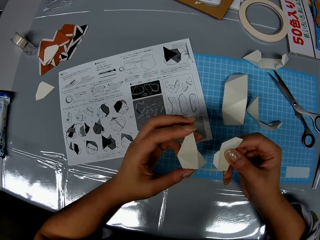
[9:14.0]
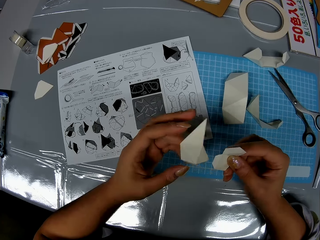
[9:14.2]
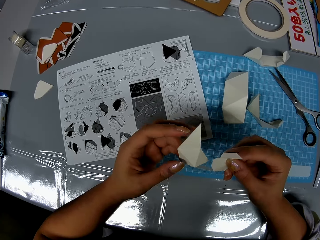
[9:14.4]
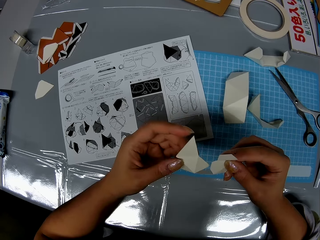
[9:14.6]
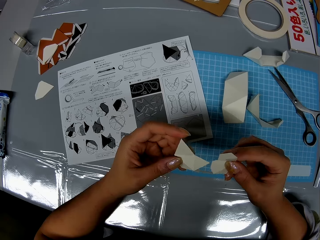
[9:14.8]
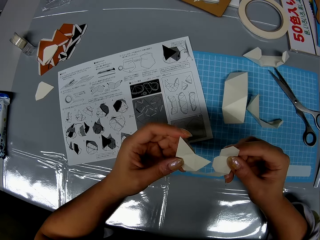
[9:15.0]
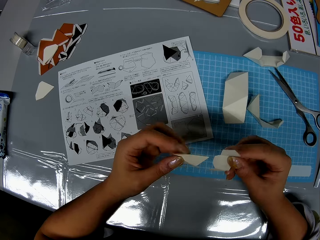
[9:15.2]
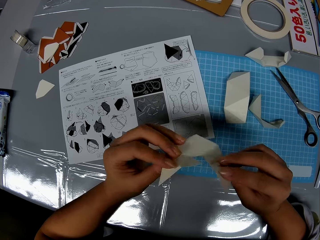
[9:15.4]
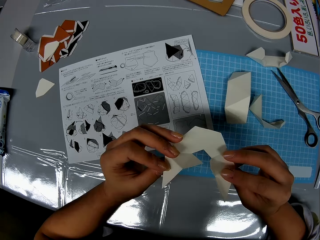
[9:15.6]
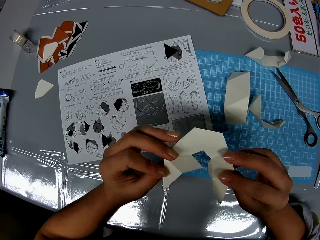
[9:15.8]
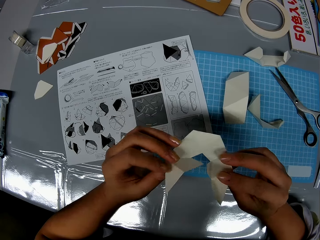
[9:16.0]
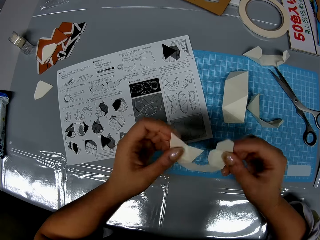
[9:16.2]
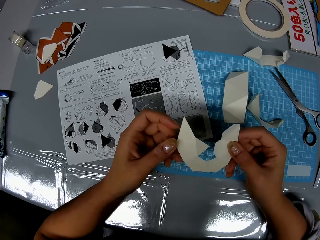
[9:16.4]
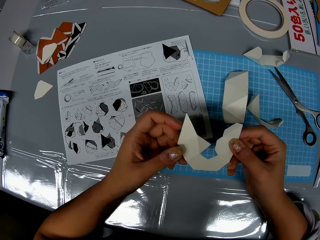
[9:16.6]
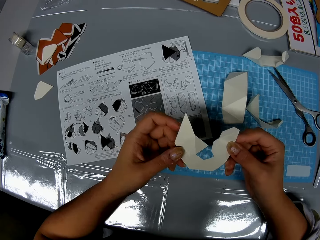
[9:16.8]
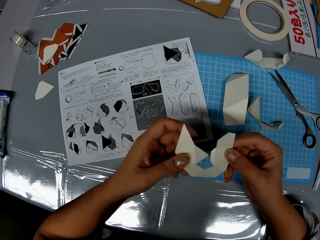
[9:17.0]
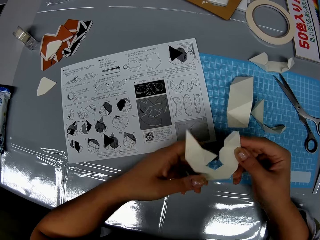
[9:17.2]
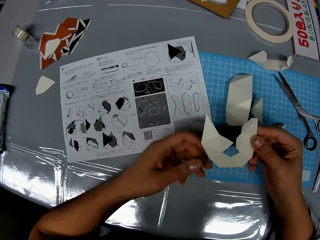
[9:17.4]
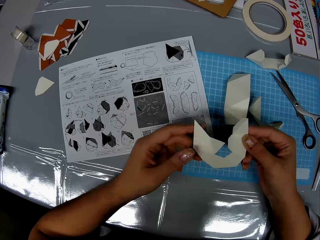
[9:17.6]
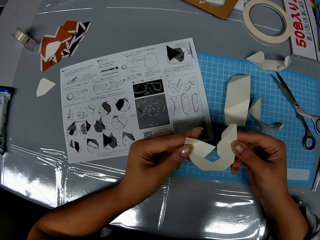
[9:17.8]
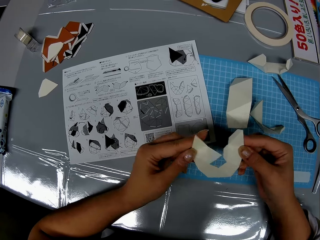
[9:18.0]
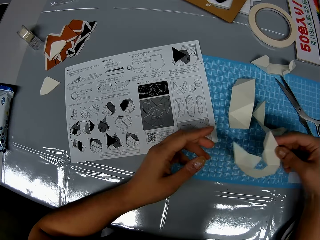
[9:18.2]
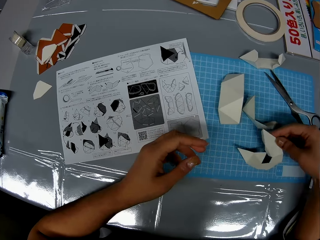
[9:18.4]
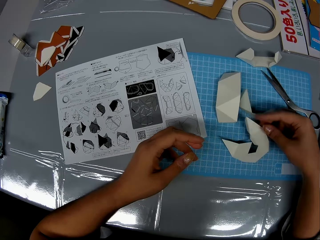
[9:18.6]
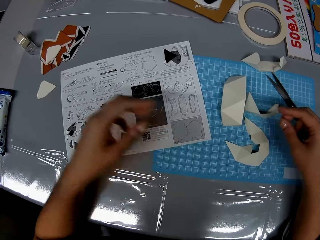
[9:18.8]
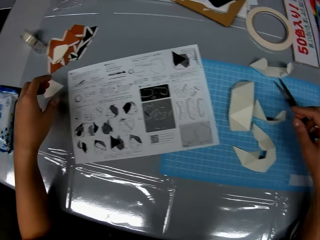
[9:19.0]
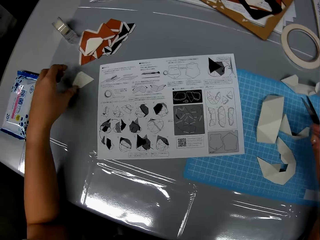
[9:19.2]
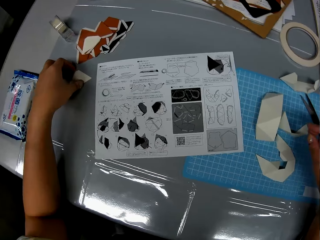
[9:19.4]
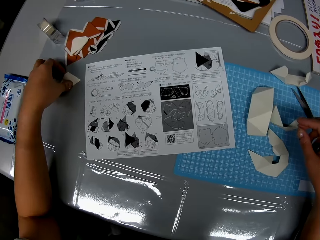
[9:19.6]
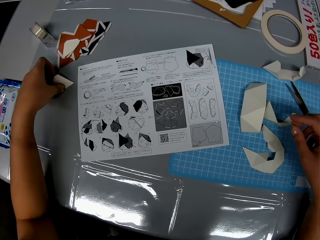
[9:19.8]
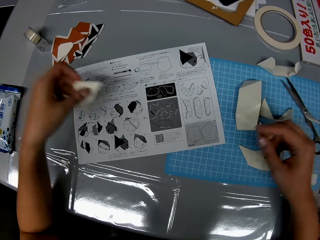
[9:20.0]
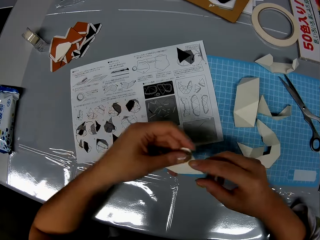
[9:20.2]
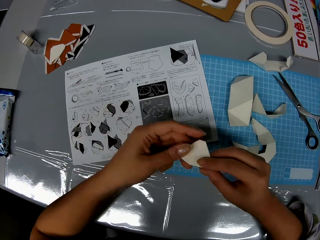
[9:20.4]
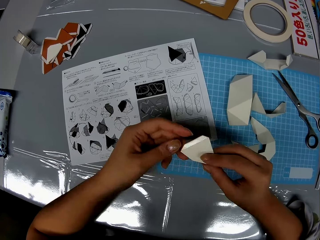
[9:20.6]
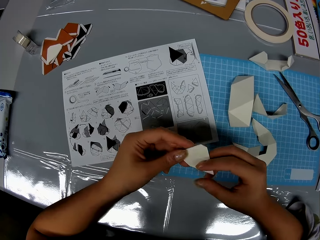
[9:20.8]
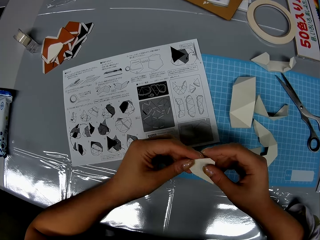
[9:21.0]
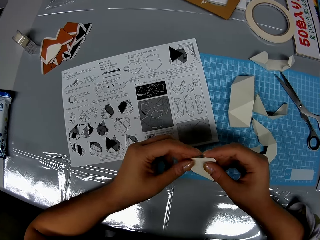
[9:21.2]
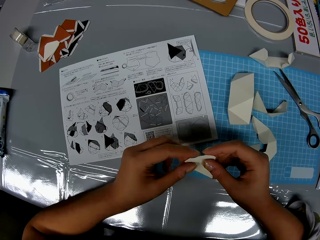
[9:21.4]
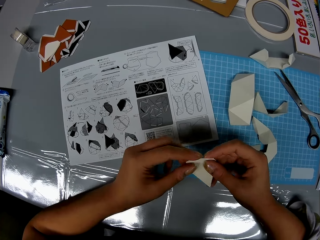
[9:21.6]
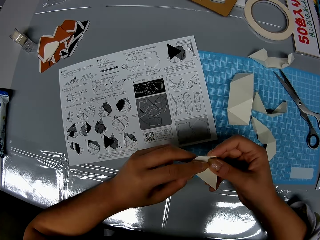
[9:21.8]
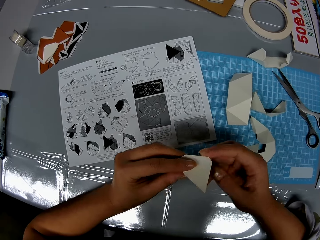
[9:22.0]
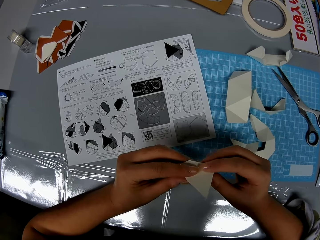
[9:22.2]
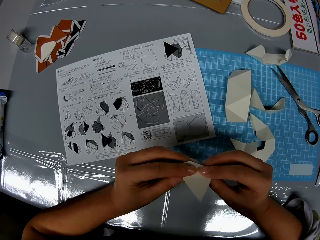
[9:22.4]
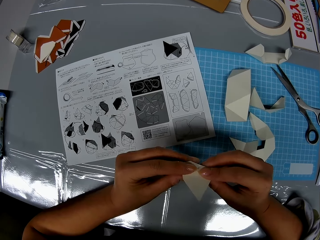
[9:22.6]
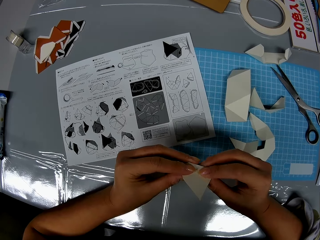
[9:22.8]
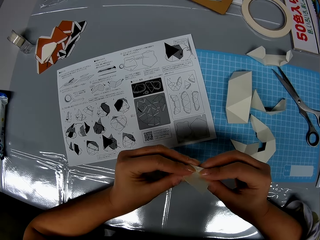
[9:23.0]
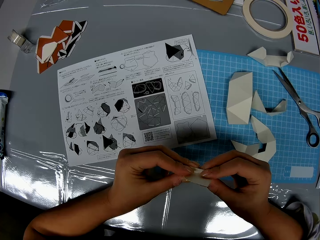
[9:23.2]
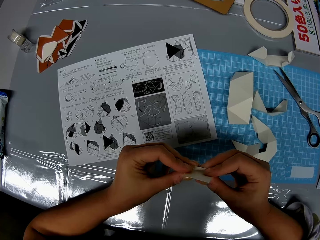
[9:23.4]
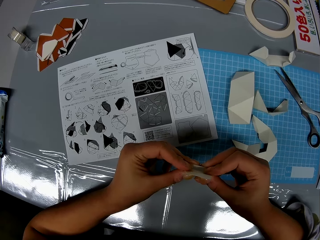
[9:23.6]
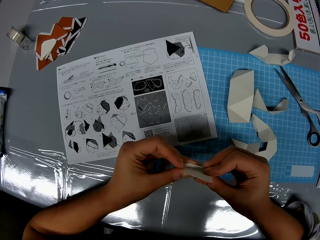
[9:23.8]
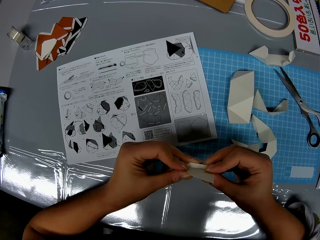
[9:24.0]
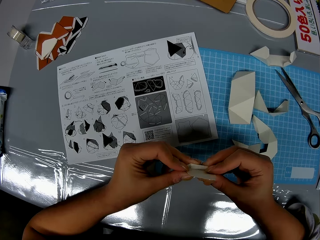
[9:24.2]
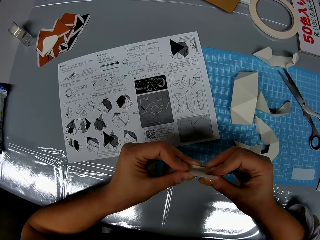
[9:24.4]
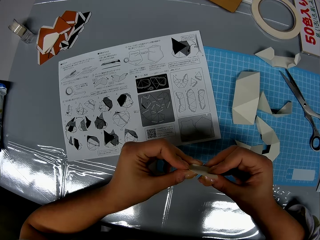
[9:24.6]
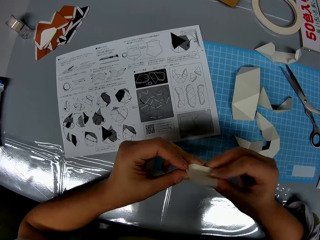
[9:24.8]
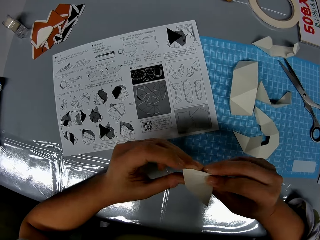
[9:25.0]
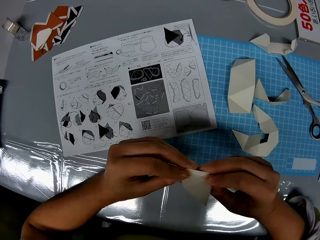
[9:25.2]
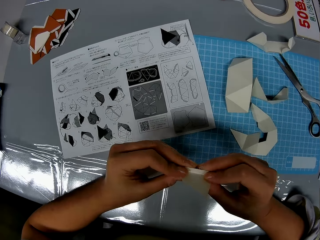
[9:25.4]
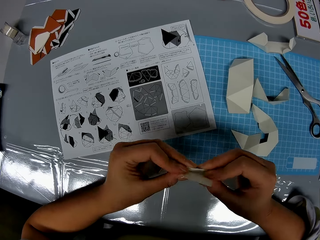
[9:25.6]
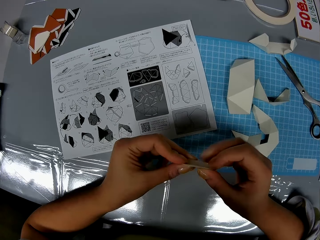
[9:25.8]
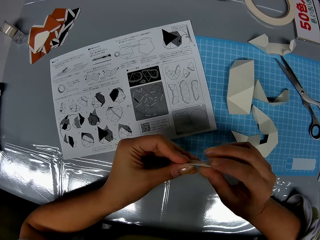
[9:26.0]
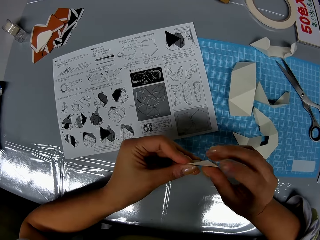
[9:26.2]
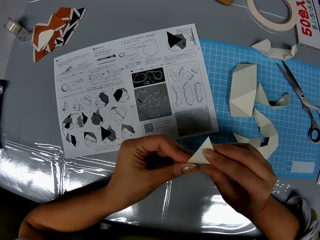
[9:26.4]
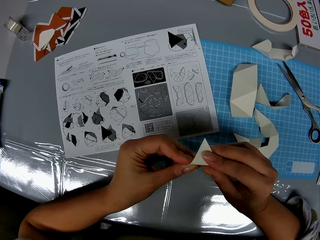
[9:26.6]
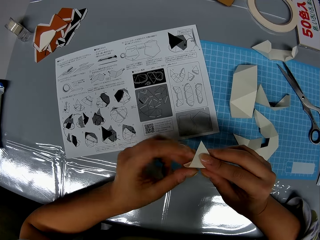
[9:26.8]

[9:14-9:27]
The camera wearer turns the piece of paper. They turn the piece of paper again. They put the piece of paper on the table. They pick up a piece of paper. They drop the piece of craft on the table. They fold the piece of paper.

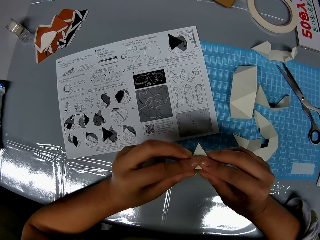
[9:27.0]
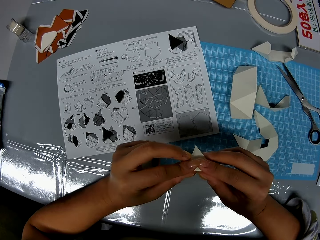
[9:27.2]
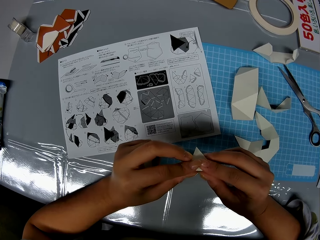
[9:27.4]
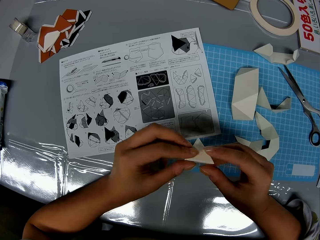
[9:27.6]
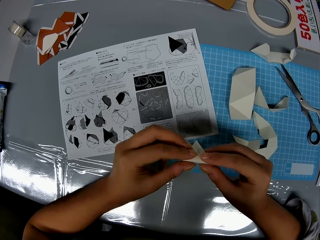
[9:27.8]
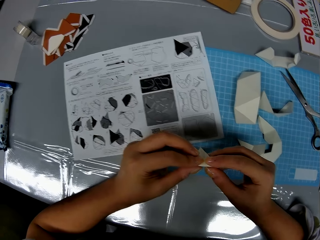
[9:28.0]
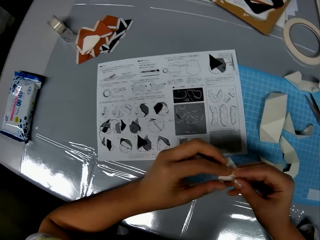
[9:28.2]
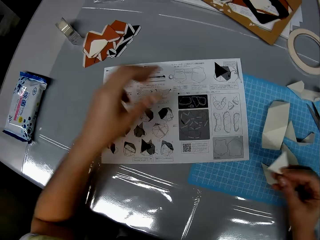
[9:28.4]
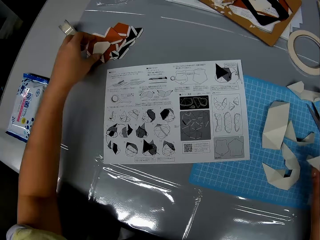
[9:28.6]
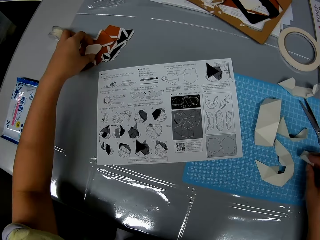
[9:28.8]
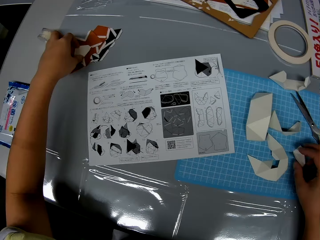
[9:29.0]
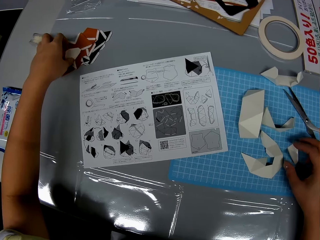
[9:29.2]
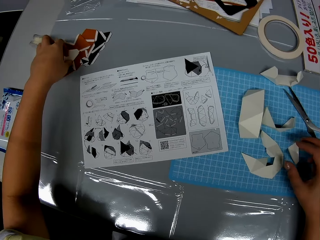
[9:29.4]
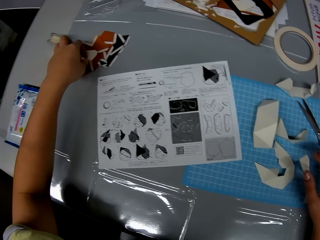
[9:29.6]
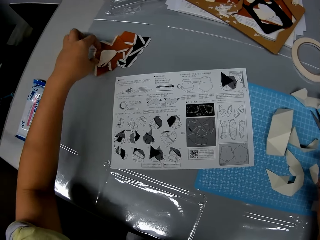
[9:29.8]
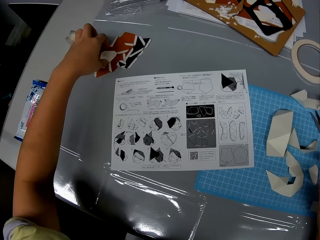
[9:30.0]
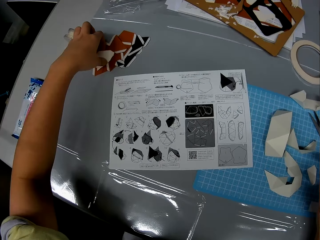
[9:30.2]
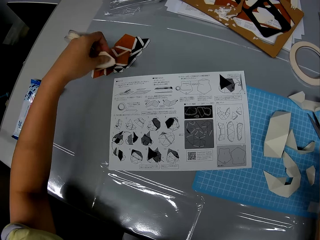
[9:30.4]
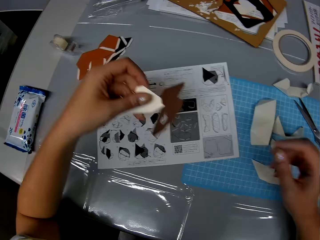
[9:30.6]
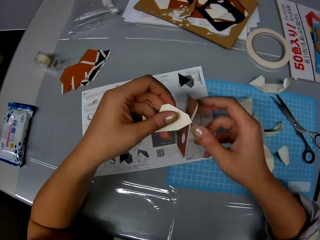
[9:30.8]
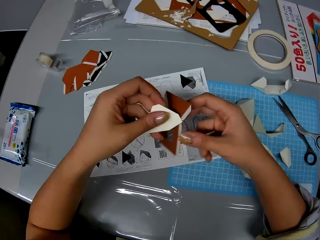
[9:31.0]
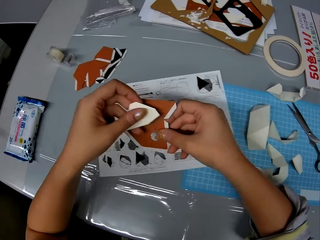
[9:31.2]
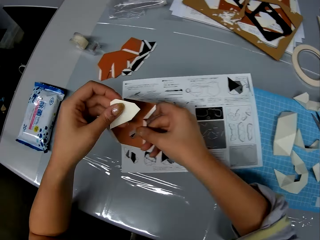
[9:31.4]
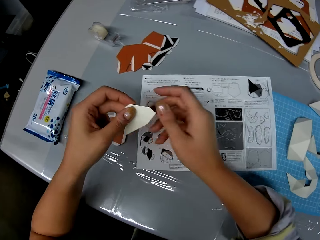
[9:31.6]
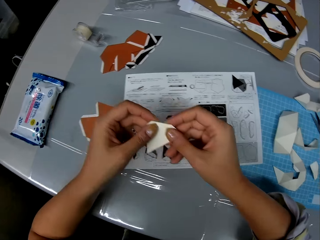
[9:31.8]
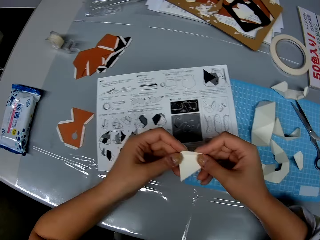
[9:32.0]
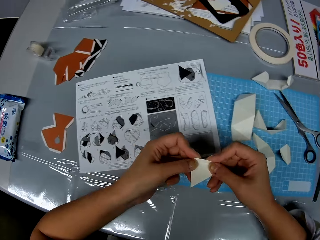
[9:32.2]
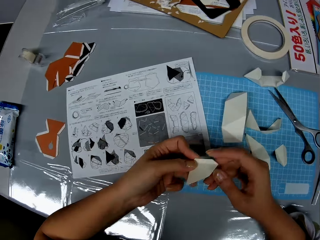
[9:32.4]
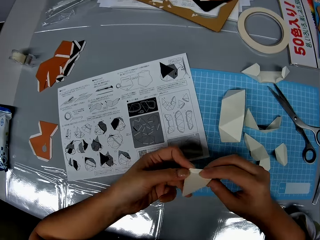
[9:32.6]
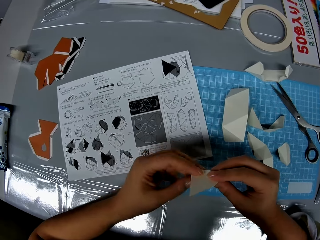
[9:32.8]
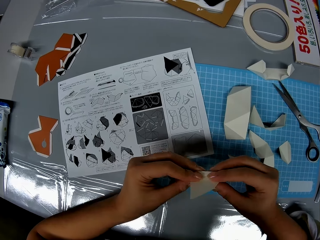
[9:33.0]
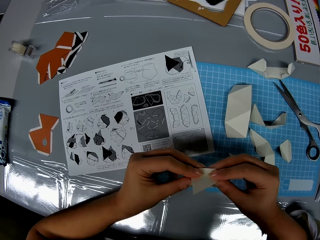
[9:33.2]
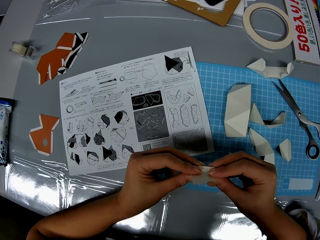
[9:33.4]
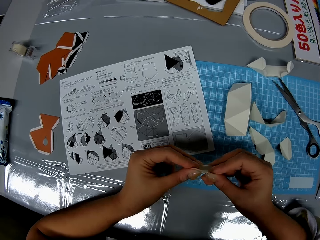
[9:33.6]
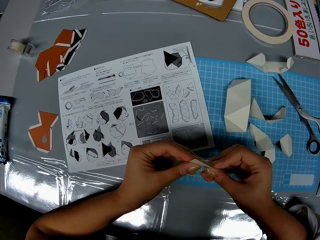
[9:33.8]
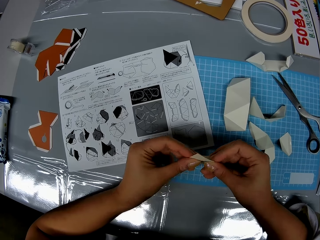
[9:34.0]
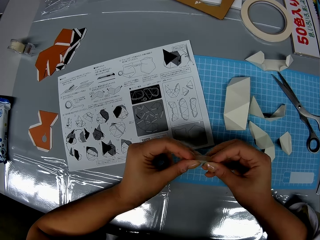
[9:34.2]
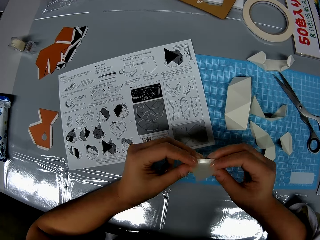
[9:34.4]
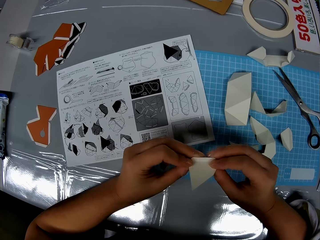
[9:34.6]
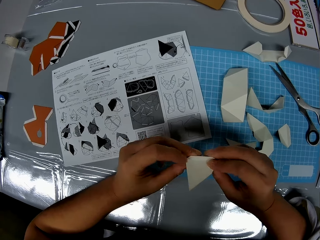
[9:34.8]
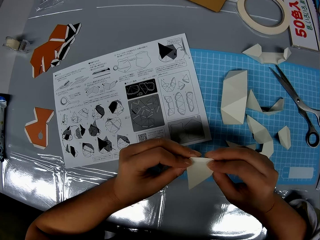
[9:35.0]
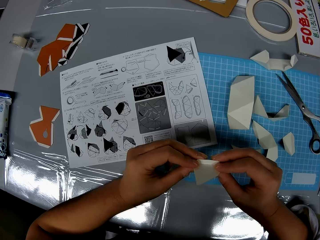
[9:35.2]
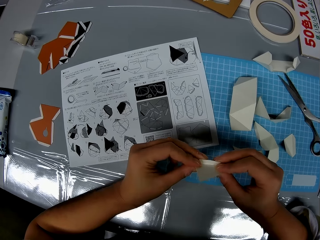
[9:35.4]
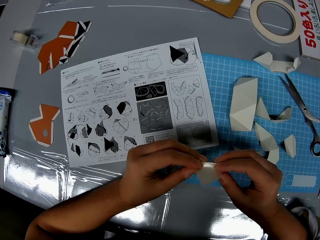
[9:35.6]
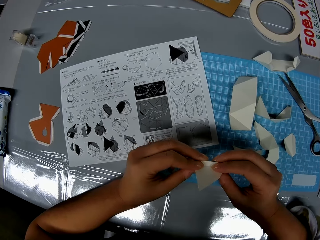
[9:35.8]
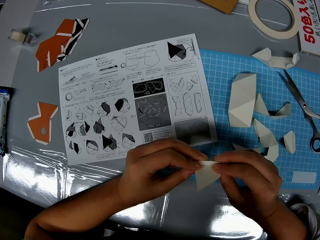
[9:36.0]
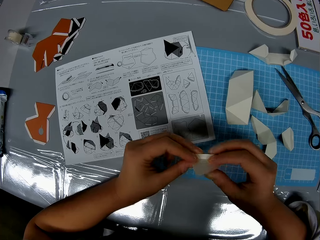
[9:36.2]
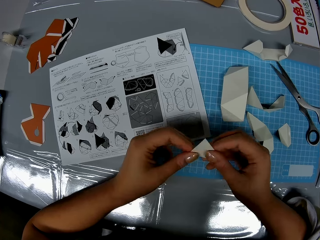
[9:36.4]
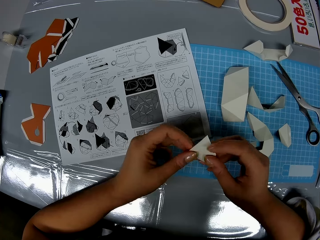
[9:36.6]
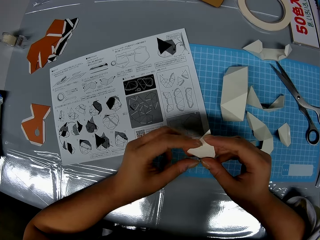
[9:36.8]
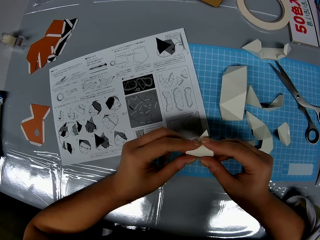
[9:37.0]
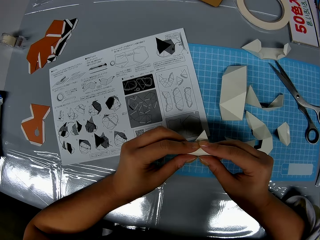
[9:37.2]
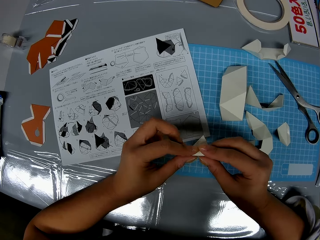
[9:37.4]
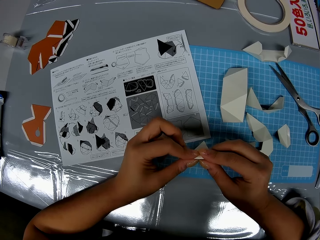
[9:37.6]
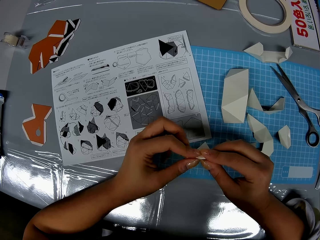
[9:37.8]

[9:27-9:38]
The camera wearer picks up a piece of paper with her left hand. She puts the piece of paper in her right hand on the table. She picks up a piece of paper from her left hand, puts the piece of paper on the table and folds the piece of paper.
